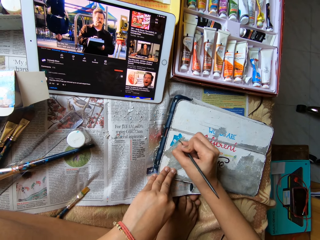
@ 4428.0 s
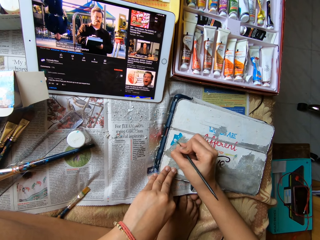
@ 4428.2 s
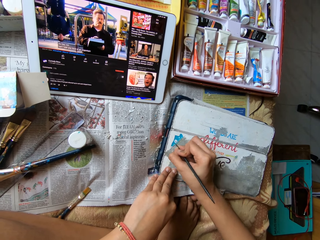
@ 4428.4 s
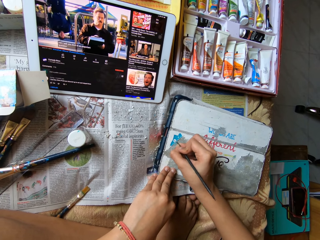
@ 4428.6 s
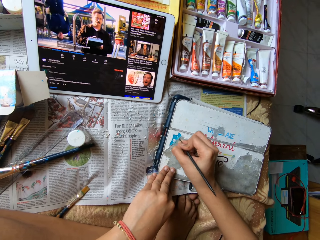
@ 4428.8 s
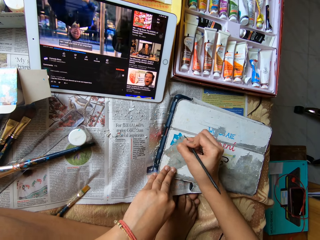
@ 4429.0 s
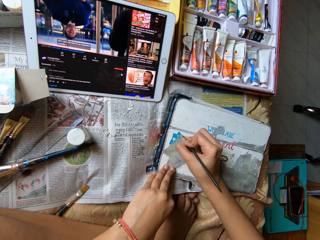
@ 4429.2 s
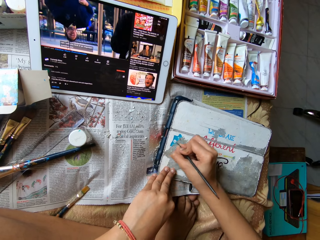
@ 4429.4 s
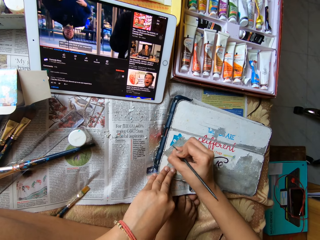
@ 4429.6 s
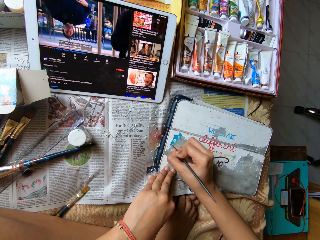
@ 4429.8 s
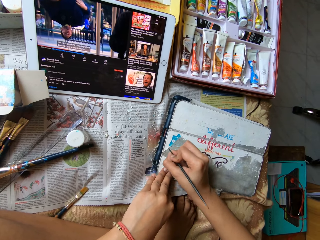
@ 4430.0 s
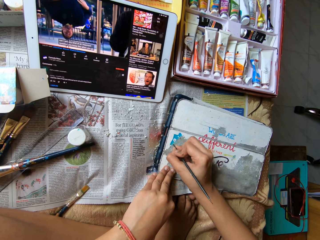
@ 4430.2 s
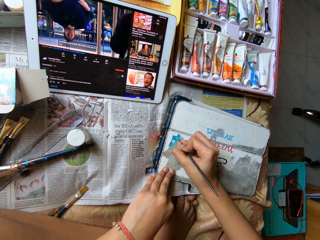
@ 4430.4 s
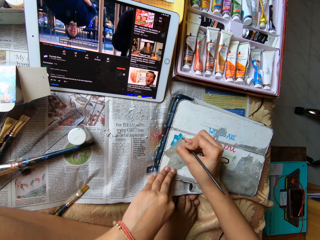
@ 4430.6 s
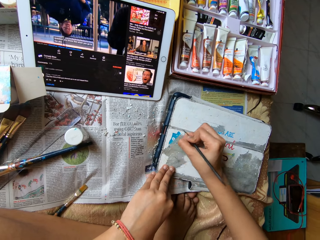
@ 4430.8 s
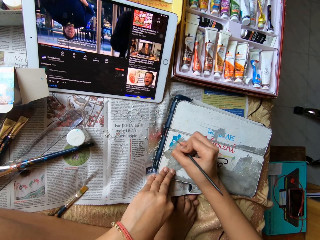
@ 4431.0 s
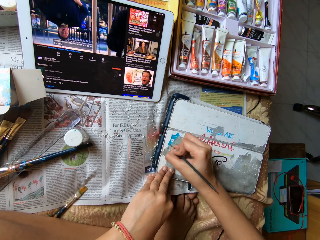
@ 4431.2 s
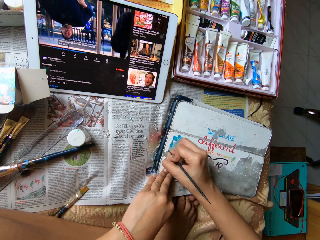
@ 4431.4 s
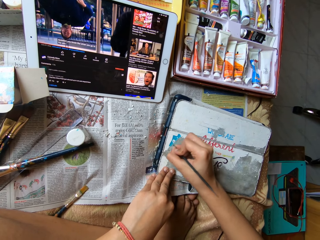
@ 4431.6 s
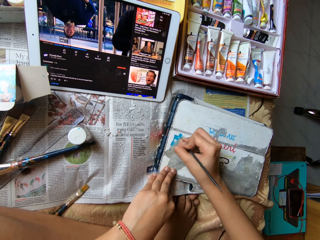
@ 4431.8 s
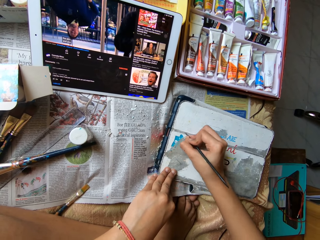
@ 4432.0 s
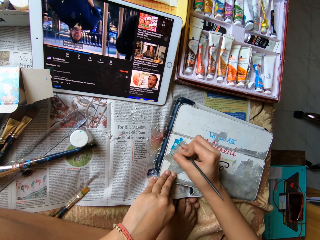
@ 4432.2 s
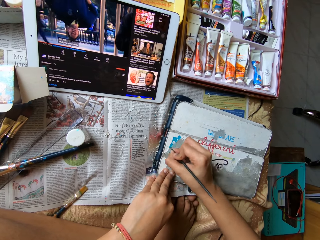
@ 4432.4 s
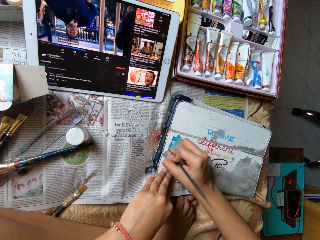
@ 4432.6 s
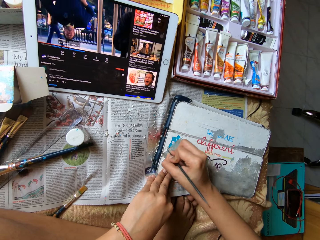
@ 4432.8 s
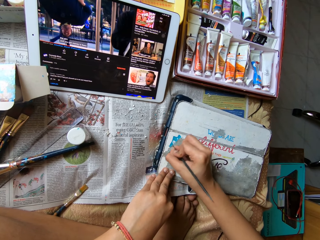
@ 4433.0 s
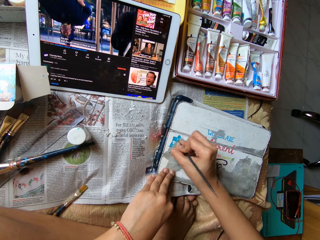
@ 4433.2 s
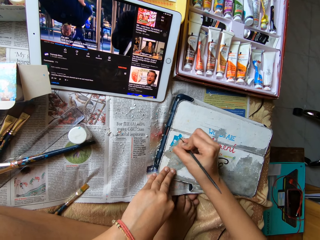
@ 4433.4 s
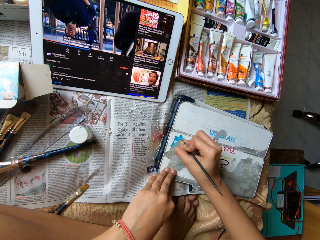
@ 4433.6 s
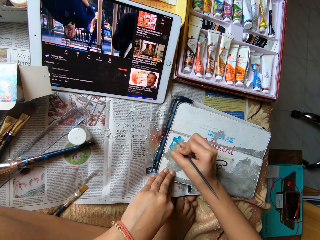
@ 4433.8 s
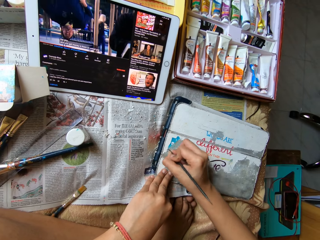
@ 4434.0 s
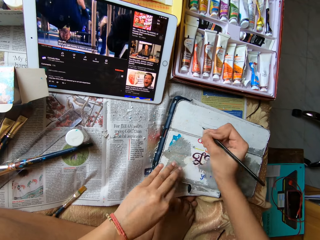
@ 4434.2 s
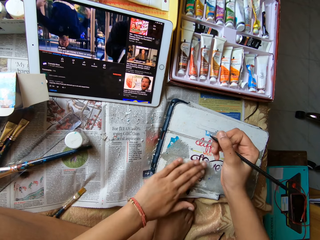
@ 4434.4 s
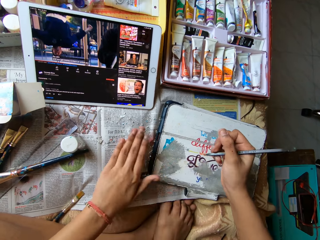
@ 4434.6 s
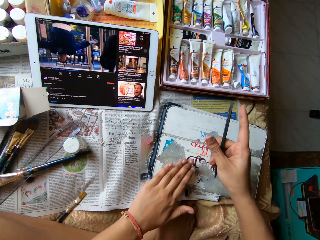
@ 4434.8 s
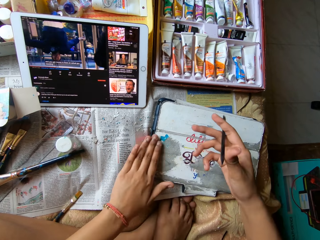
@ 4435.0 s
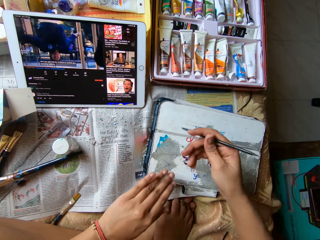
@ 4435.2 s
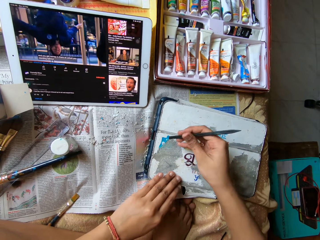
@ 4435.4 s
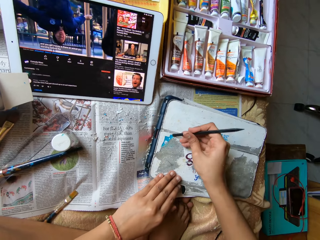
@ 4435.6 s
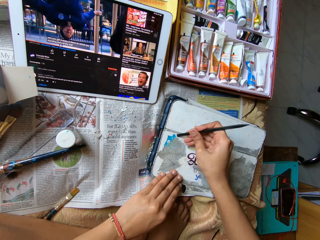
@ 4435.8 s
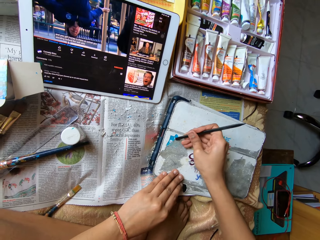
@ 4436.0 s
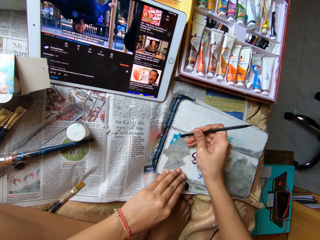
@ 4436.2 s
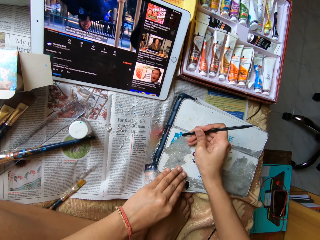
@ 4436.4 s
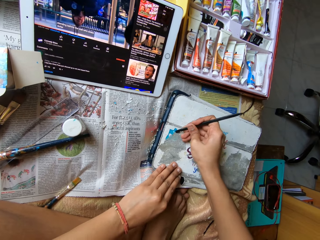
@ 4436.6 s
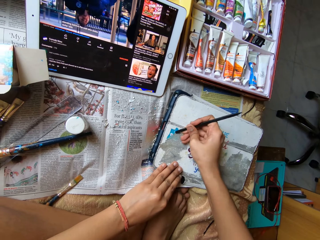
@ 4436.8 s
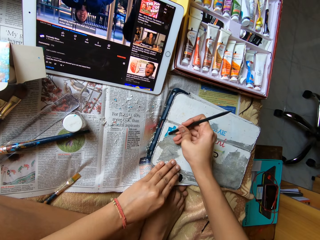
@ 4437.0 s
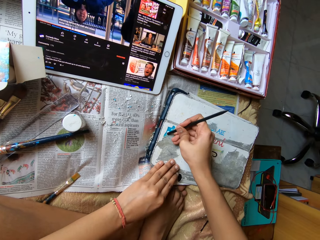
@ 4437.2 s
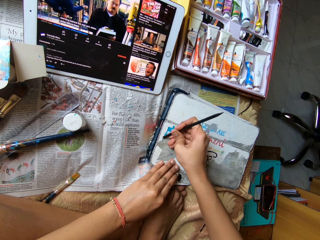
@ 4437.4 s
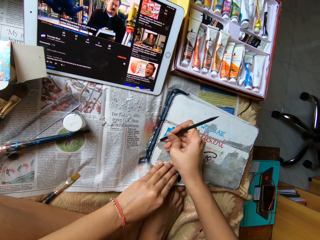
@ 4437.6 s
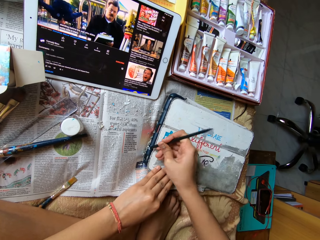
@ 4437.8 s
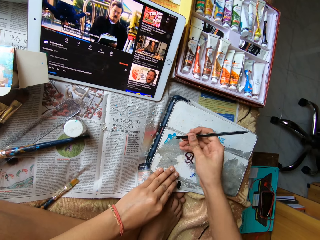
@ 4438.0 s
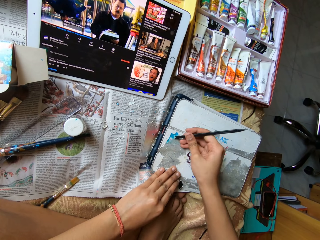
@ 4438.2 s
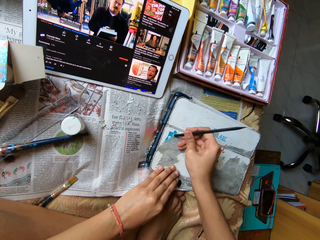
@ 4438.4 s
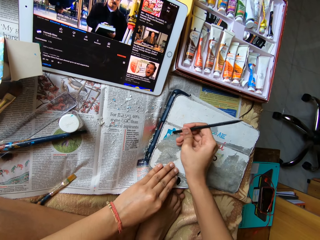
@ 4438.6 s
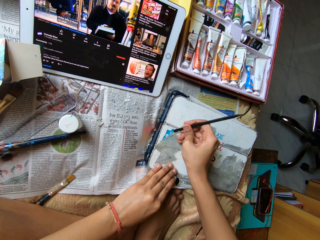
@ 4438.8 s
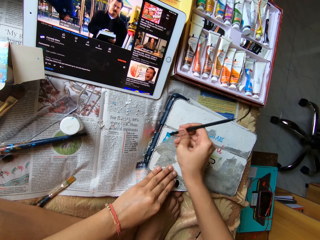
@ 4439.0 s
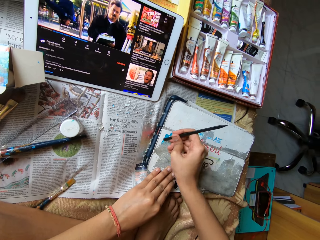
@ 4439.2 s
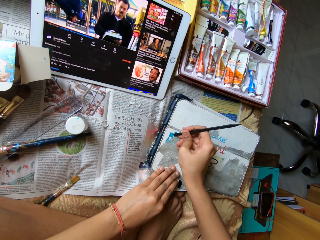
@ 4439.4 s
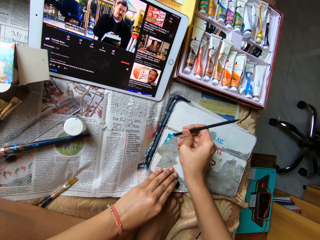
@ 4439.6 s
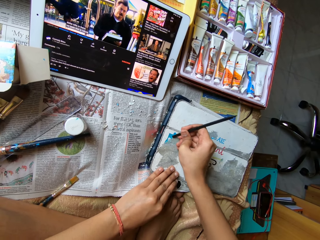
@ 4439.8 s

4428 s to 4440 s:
The camera wearer wipes off paper residue from the tablet case cover with her left hand. She scrapes paper residue off the tablet case cover with the modelling tool in her right hand.

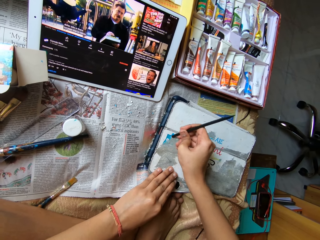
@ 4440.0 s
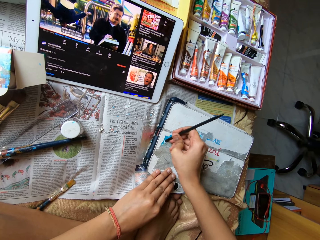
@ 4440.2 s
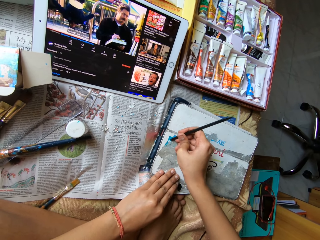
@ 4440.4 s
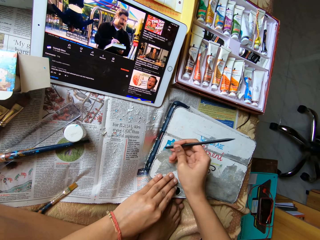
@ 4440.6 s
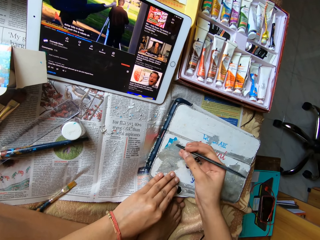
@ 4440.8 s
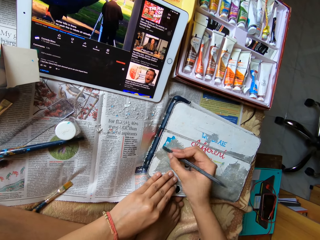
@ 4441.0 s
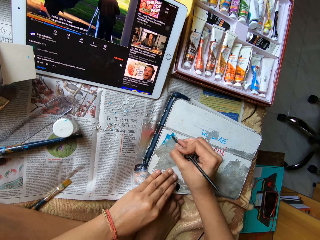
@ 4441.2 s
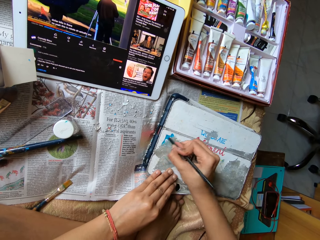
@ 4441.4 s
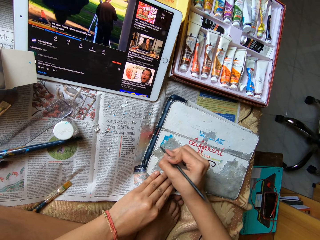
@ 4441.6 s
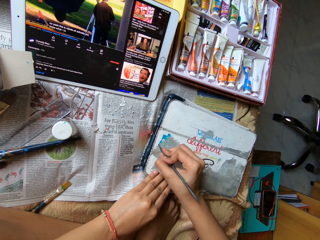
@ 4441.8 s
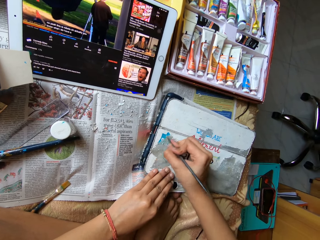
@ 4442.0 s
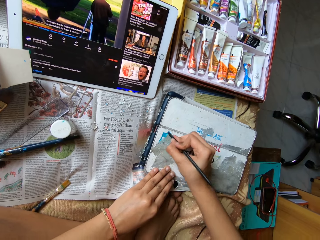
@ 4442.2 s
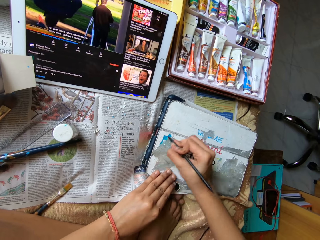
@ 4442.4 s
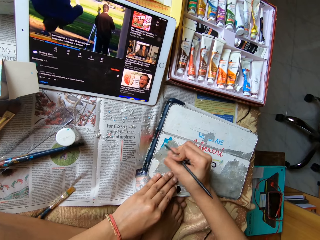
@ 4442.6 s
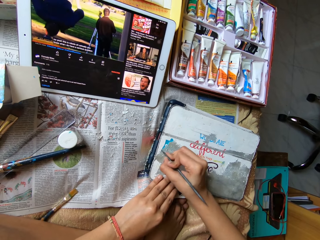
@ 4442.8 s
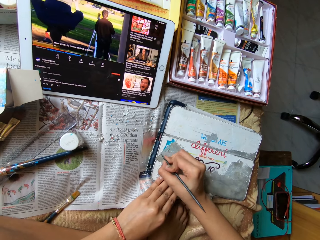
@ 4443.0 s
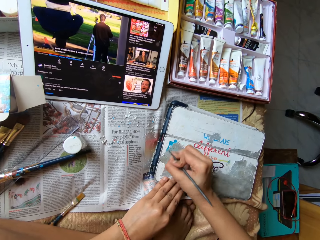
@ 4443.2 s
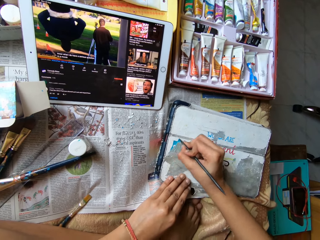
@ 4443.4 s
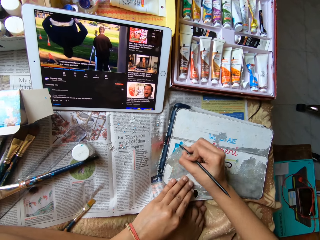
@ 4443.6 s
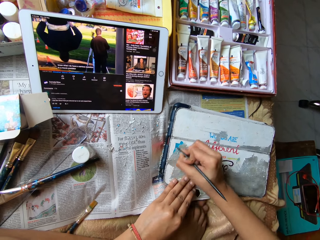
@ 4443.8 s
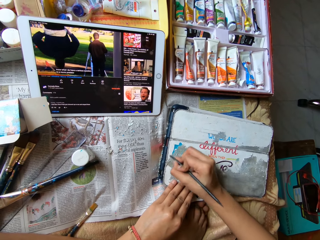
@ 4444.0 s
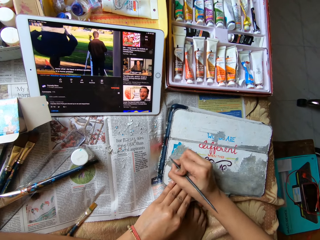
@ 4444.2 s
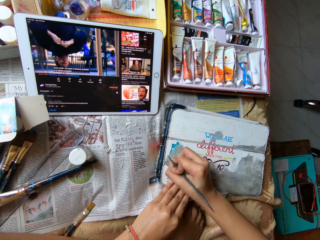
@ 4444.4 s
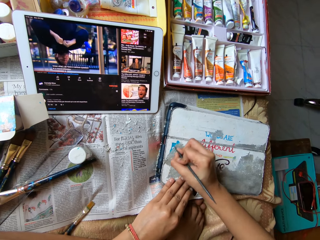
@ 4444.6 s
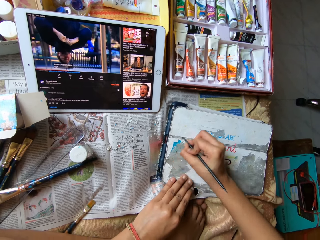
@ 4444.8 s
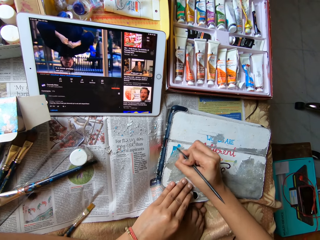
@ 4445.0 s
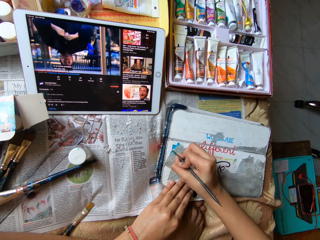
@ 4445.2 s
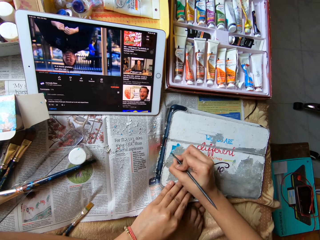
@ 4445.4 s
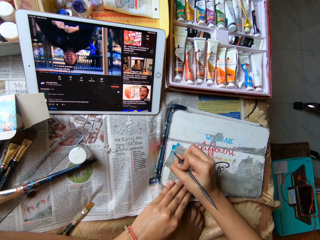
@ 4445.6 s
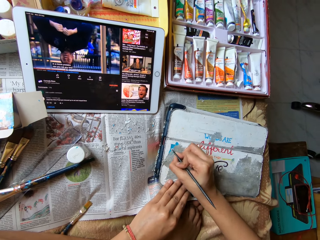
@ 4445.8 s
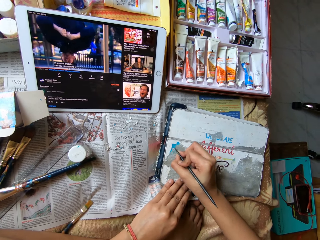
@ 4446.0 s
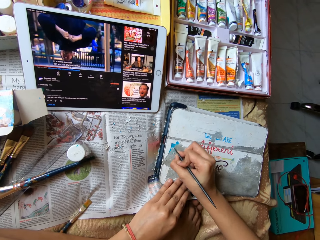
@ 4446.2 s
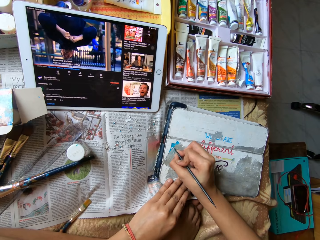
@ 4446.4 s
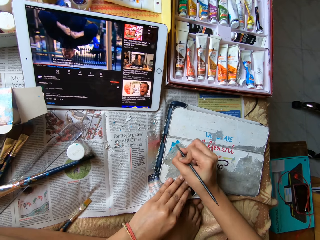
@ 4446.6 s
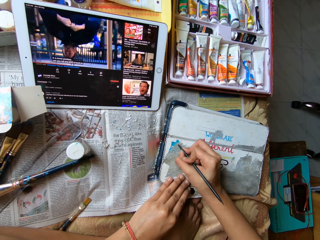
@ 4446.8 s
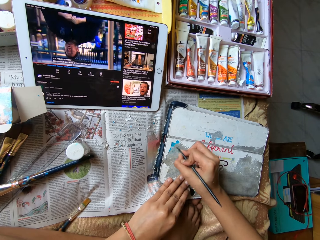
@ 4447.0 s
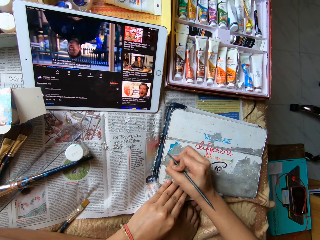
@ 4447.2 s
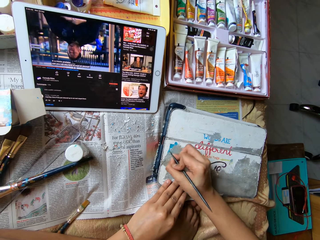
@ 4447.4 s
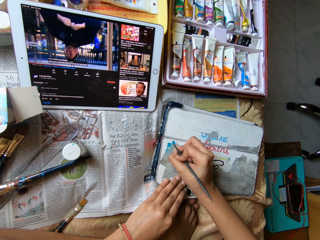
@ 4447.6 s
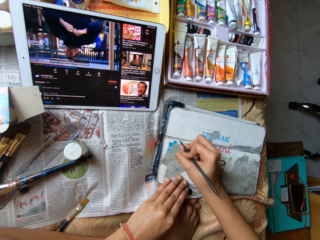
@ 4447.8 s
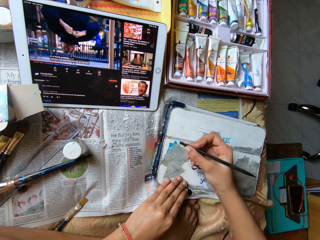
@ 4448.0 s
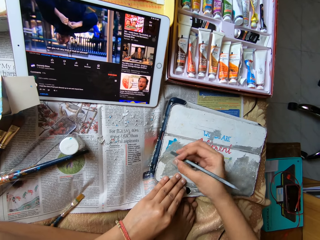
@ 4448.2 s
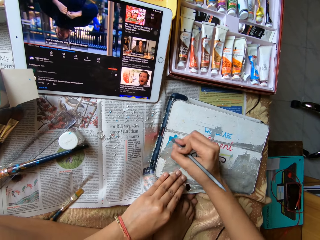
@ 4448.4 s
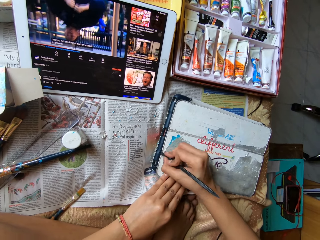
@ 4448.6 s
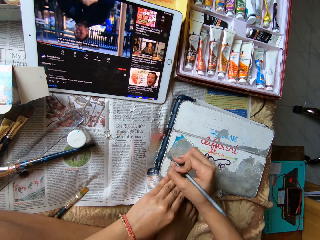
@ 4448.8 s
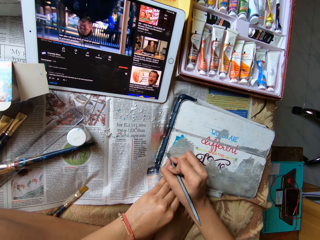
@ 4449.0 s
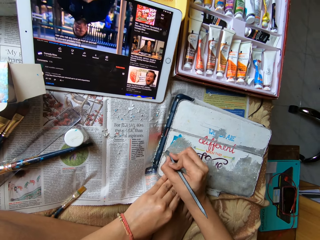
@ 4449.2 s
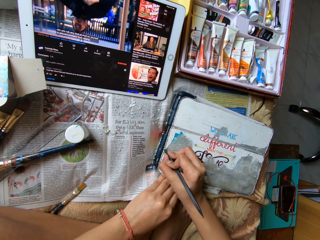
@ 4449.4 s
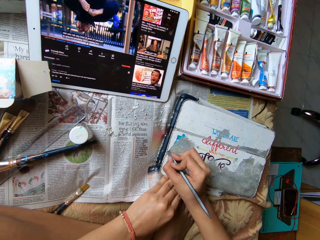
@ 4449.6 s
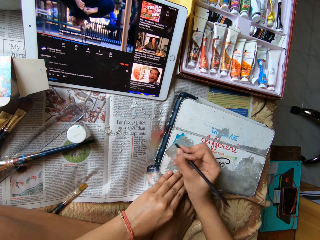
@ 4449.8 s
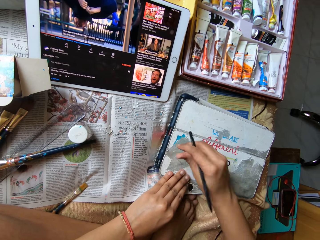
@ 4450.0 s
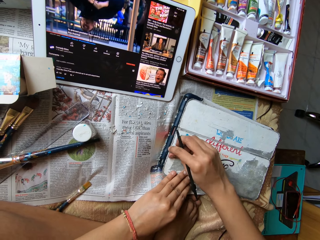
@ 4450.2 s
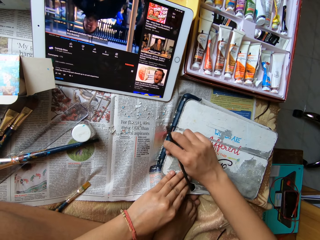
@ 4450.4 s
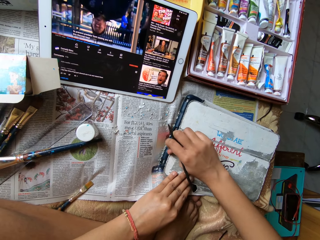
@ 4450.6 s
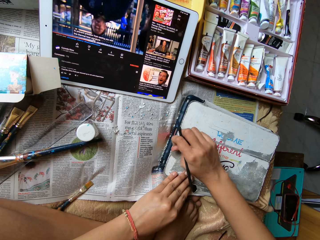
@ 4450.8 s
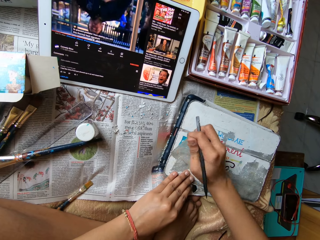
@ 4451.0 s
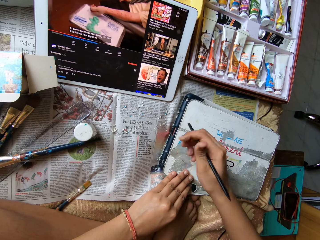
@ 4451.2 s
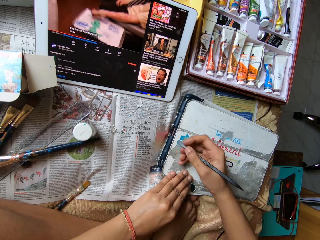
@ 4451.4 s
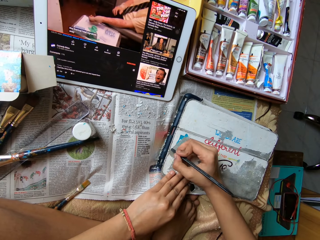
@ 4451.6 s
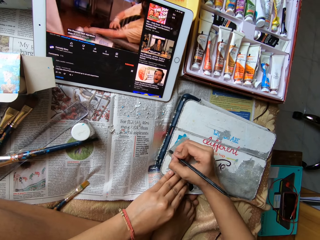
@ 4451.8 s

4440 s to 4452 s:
The camera wearer pulls the iPad cover.
